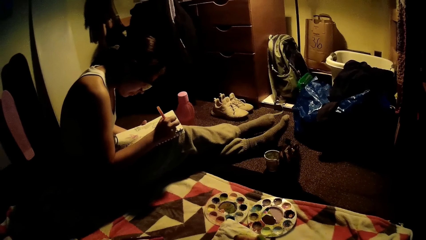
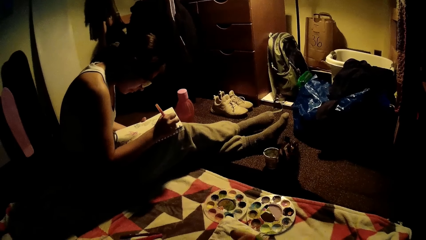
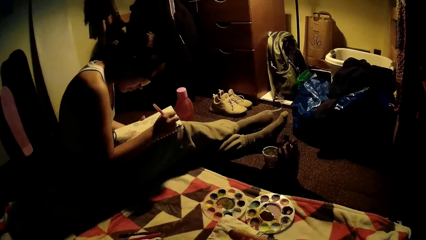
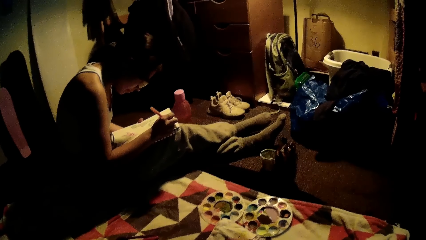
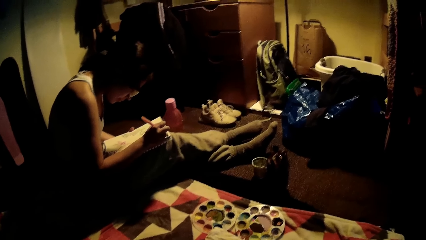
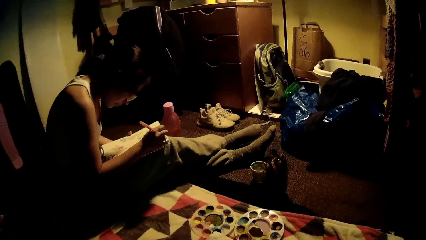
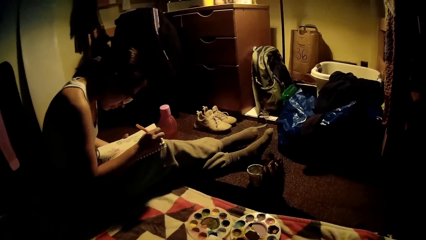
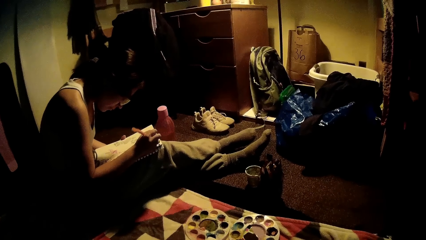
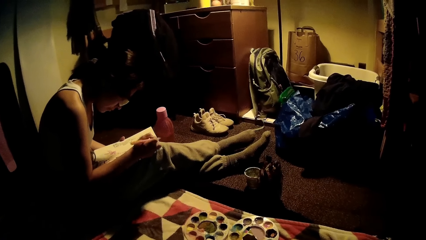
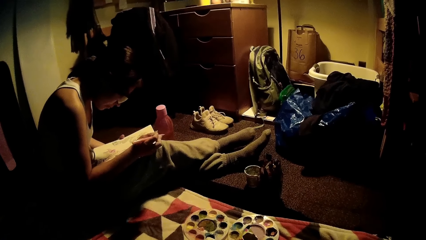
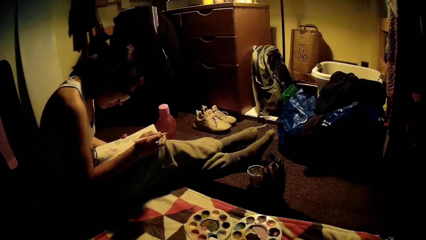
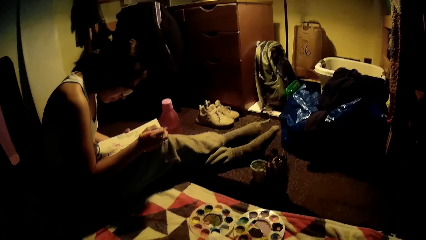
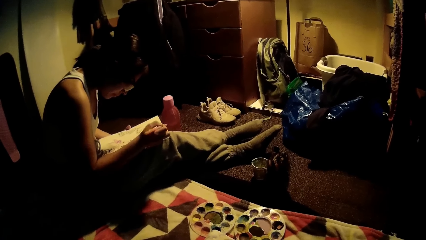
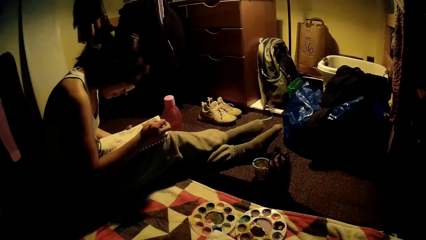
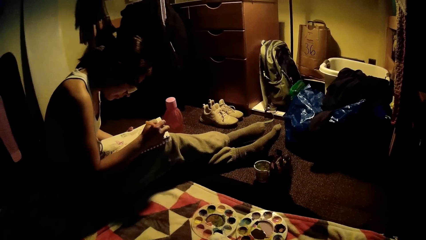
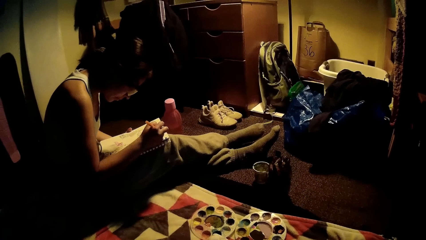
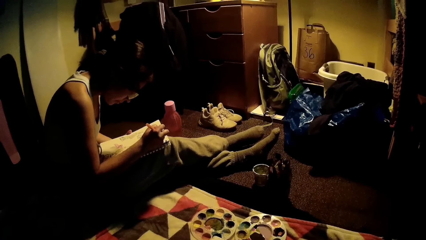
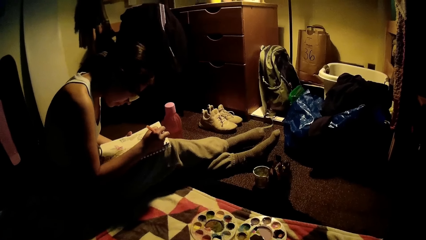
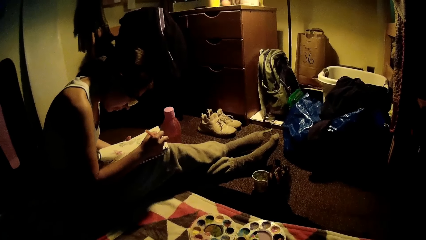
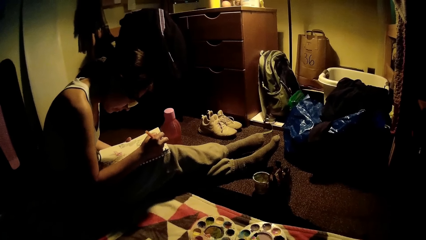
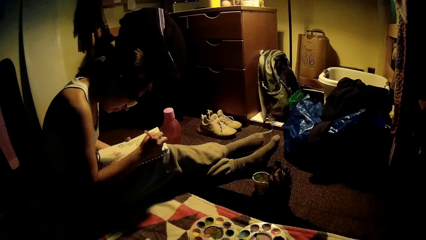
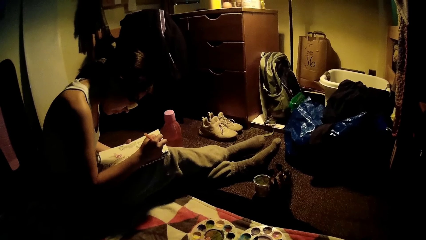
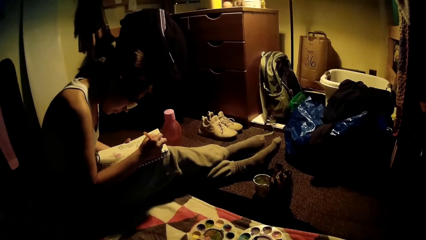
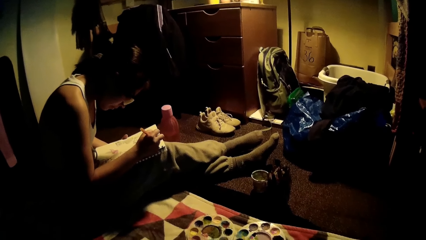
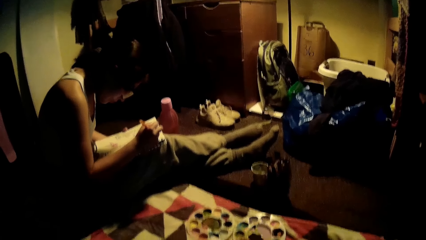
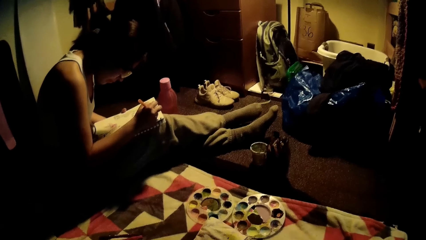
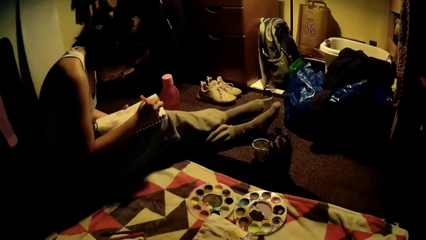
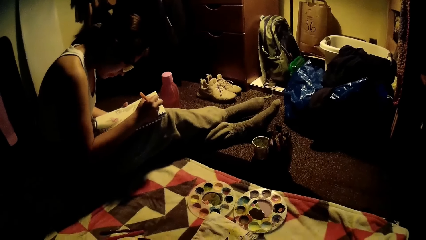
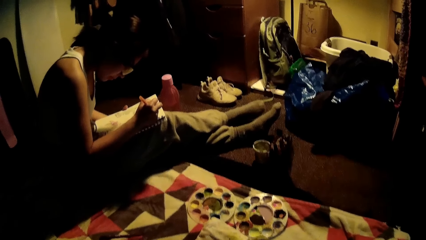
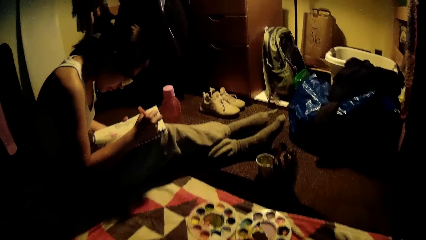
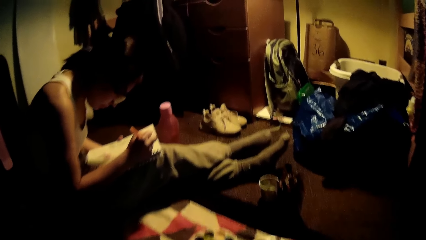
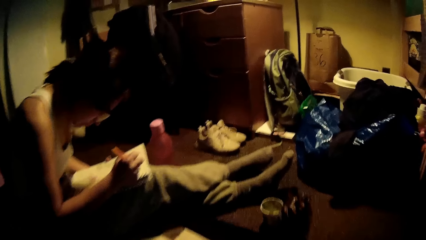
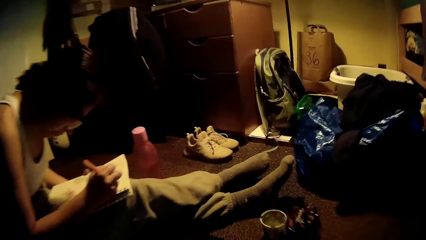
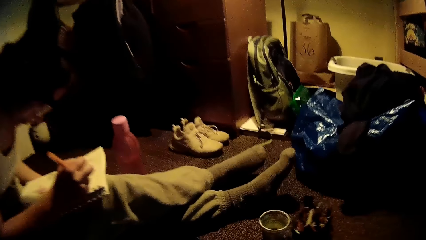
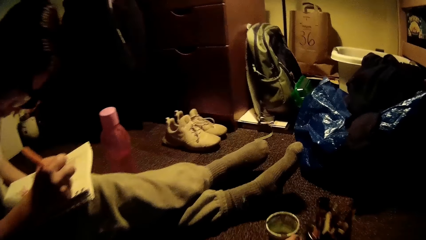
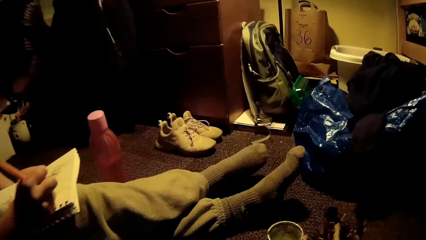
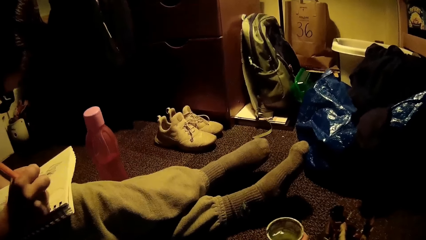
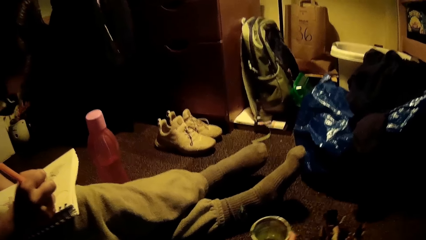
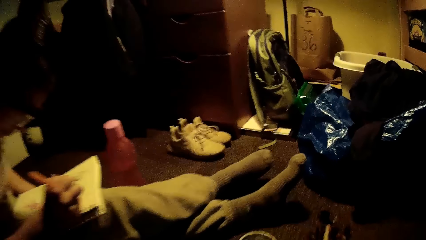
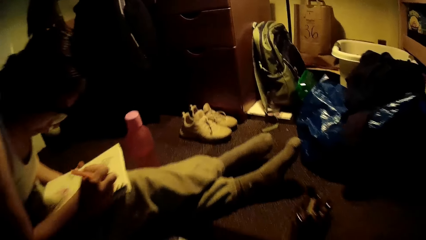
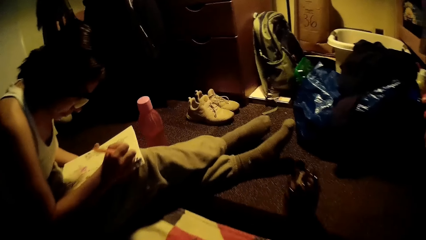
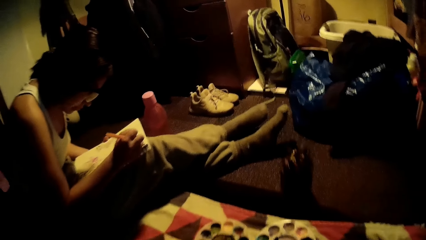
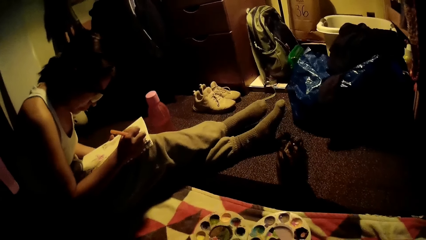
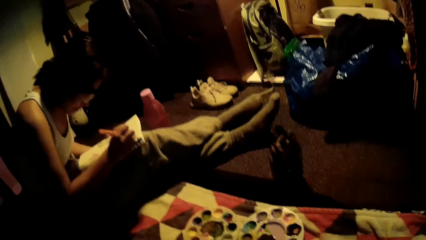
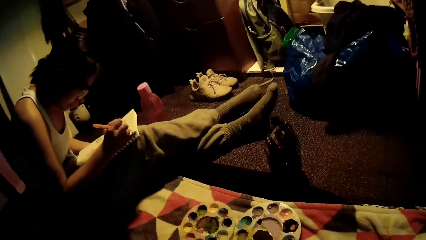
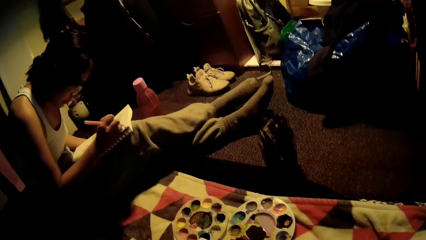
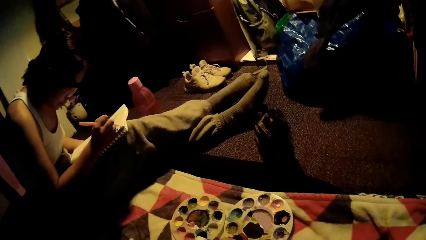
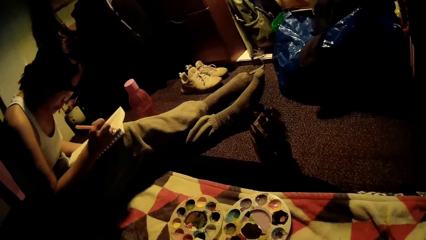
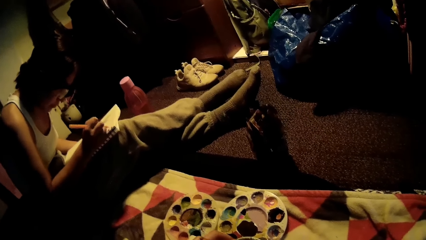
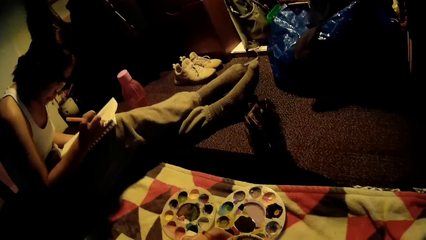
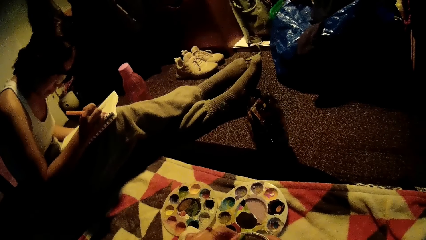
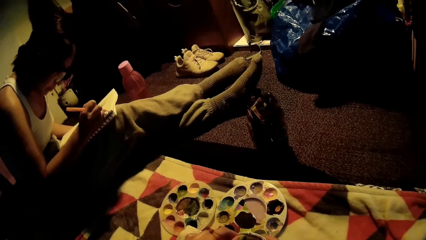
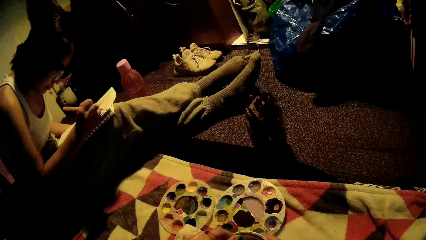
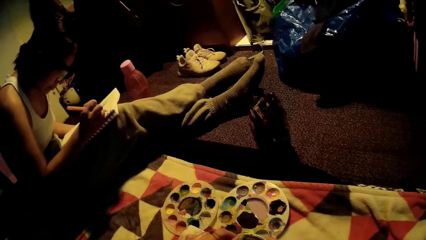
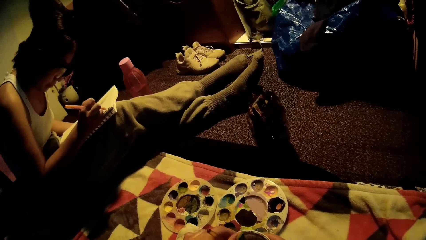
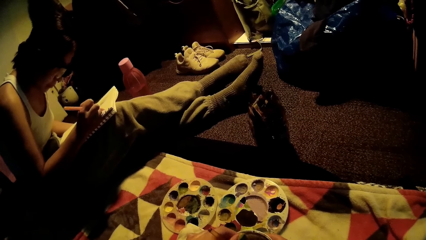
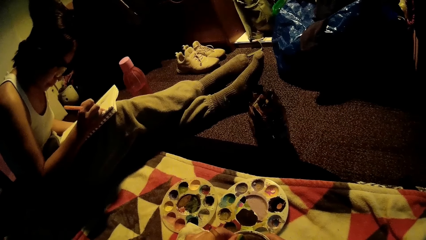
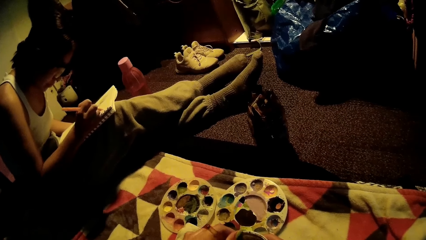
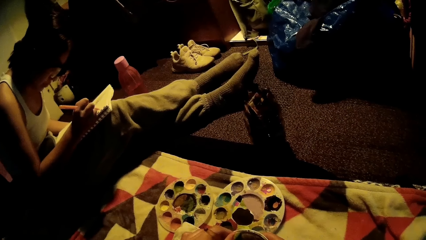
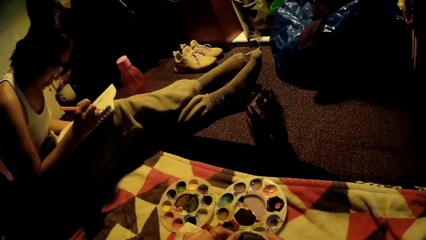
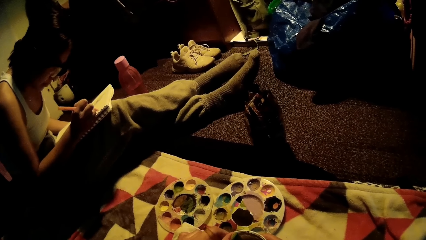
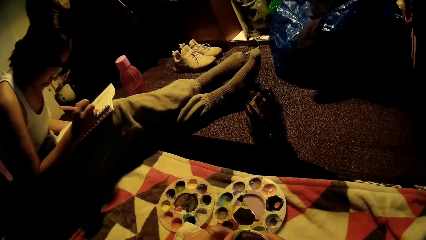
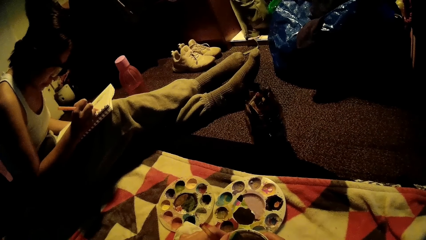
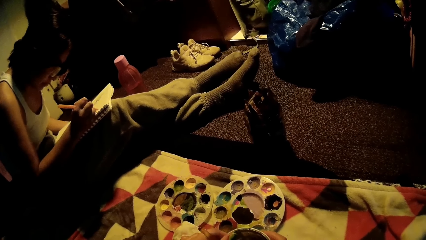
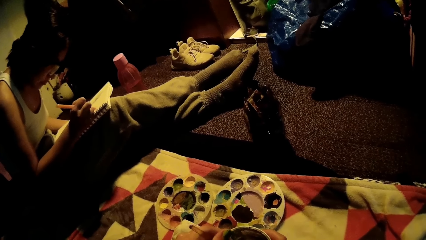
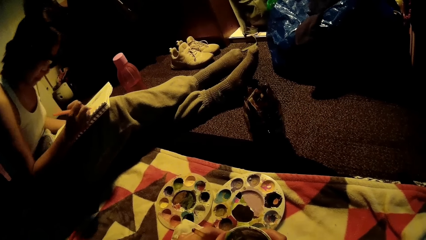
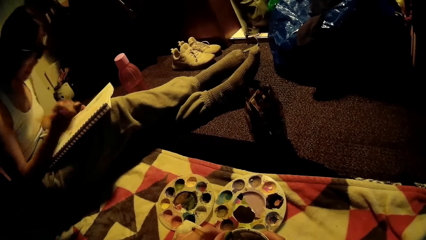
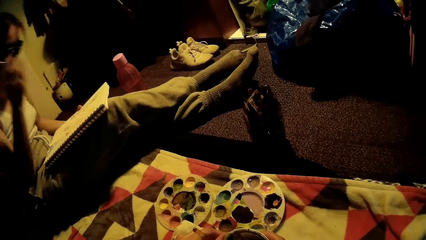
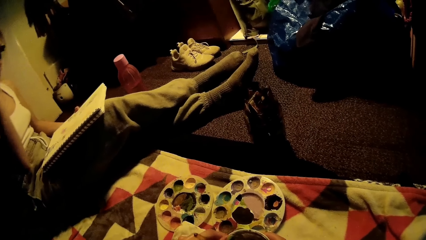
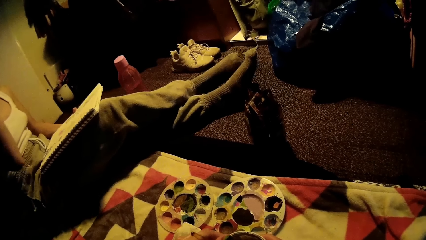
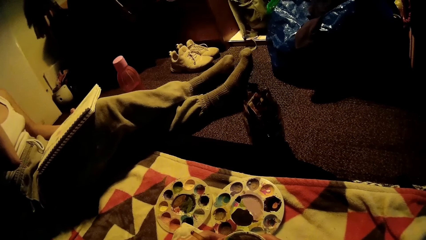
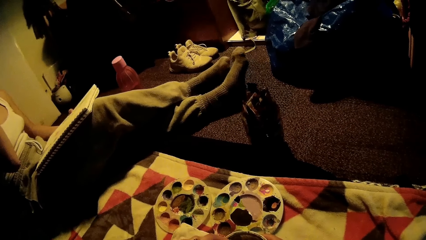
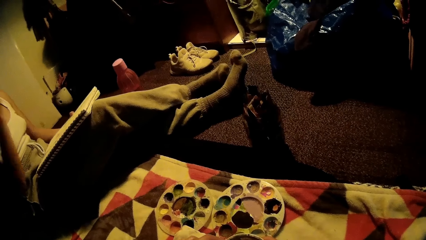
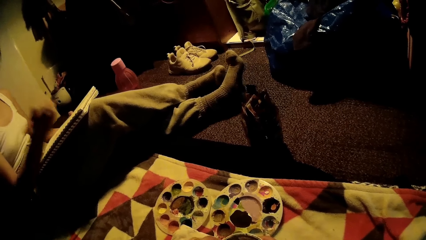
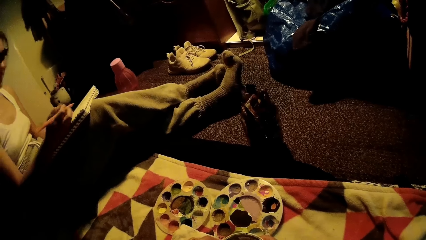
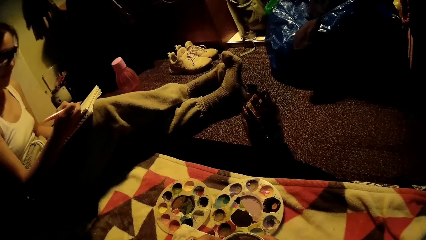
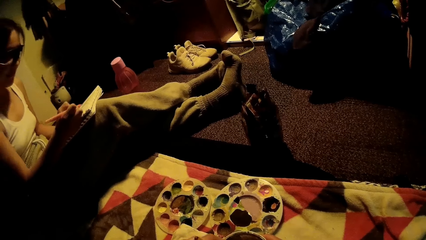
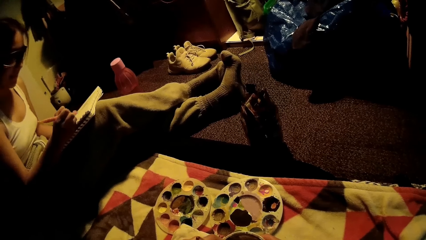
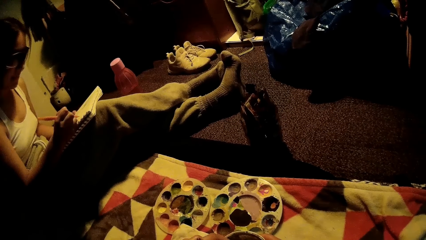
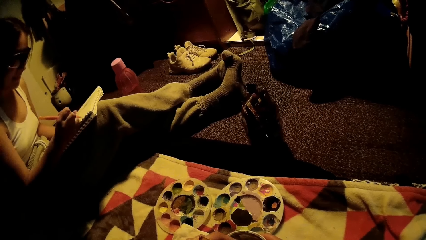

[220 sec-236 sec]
The camera wearer picks up paint. They dip the paintbrush in the paint.
